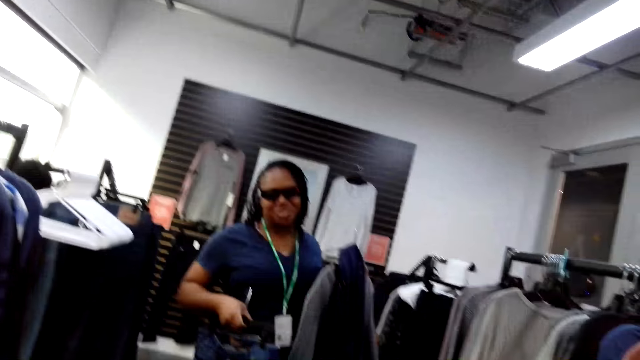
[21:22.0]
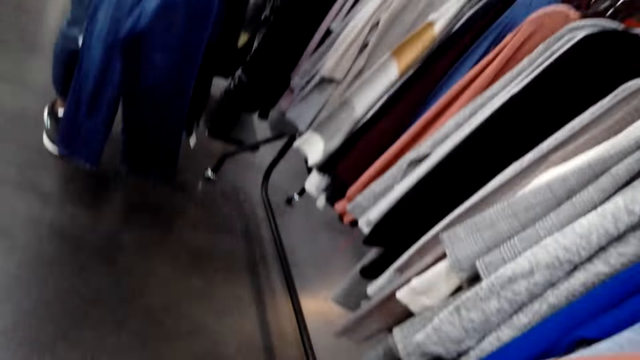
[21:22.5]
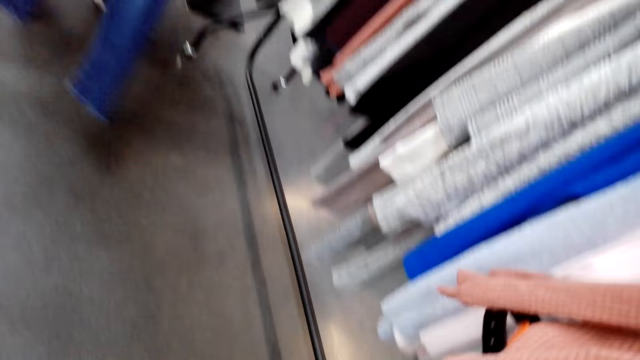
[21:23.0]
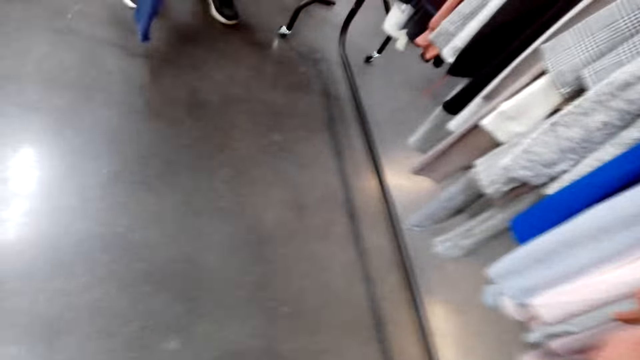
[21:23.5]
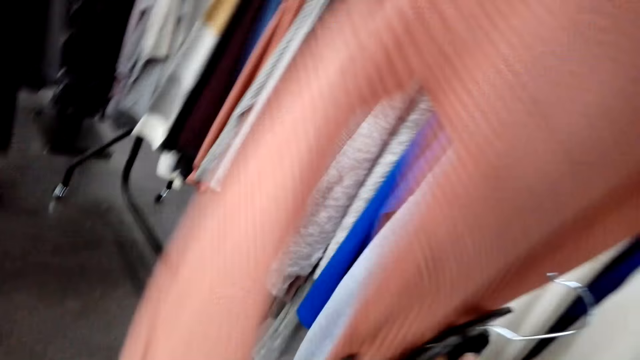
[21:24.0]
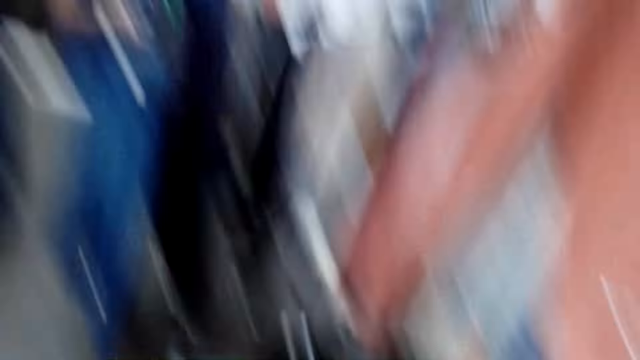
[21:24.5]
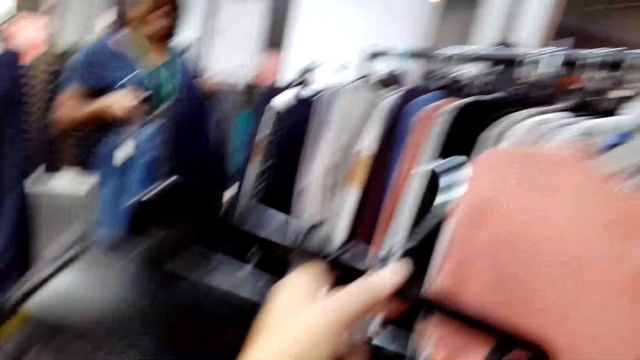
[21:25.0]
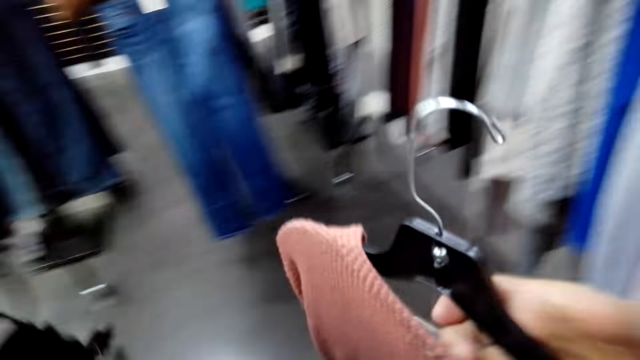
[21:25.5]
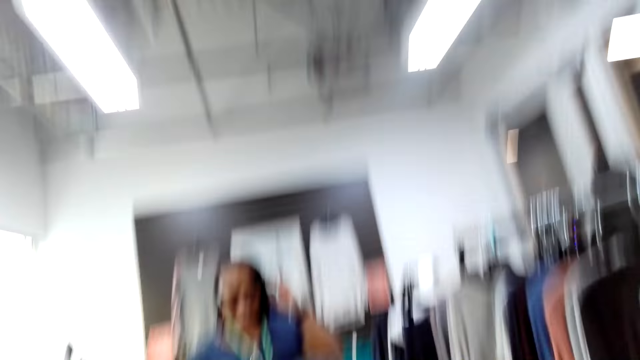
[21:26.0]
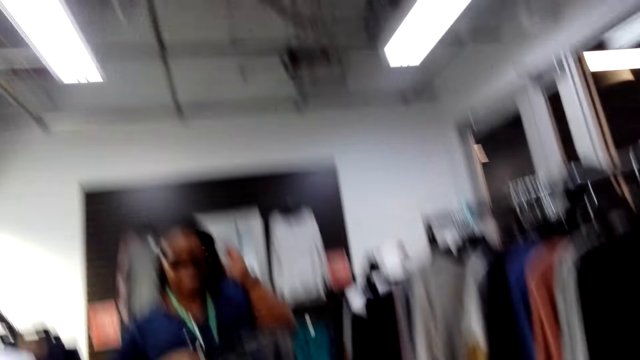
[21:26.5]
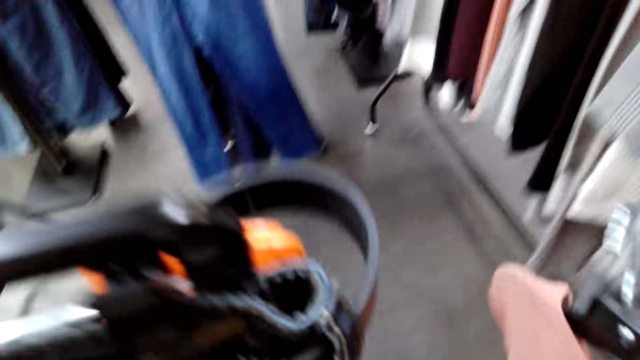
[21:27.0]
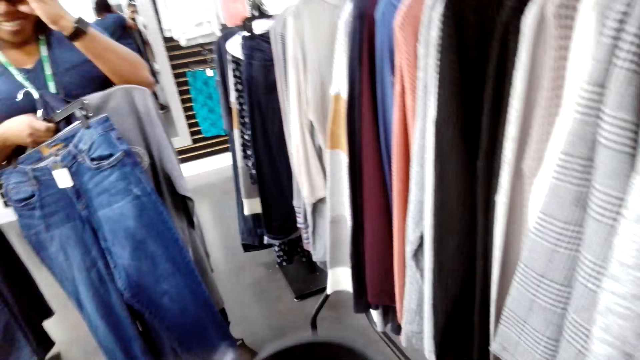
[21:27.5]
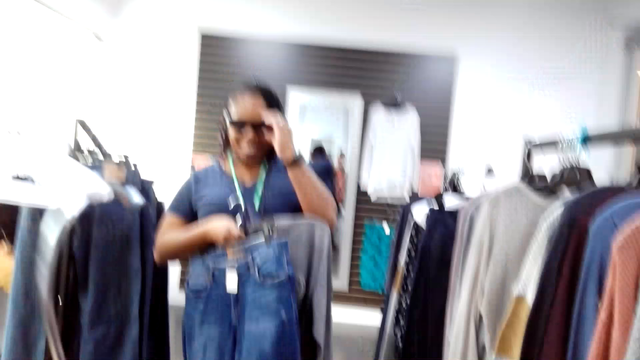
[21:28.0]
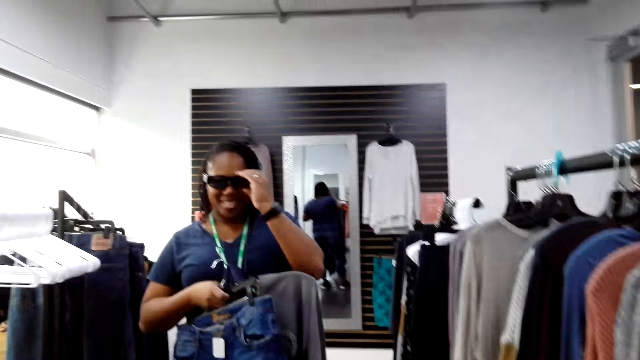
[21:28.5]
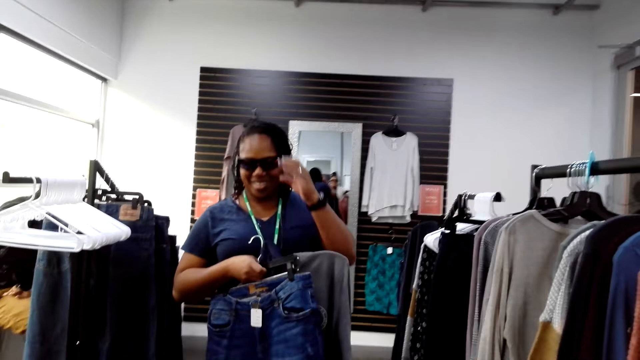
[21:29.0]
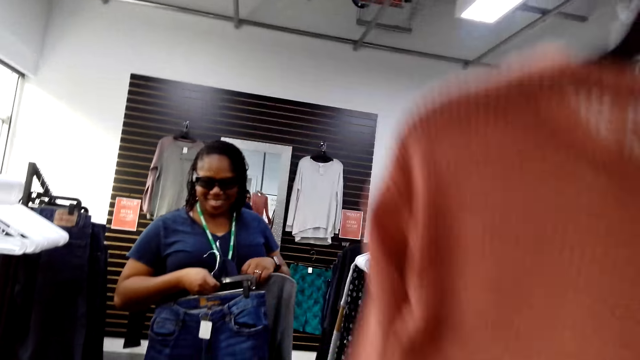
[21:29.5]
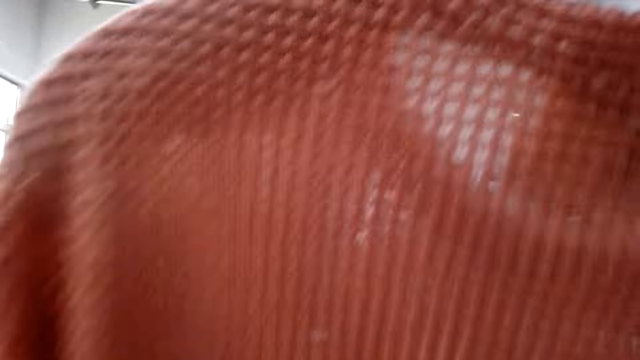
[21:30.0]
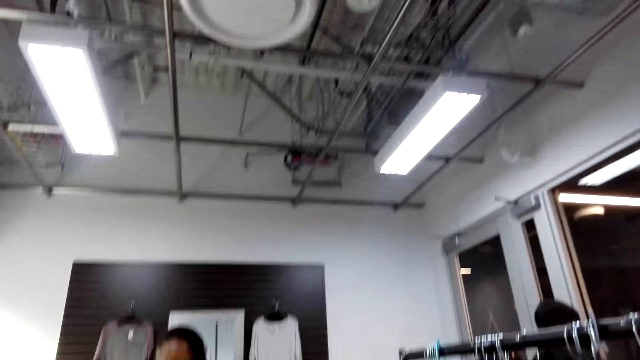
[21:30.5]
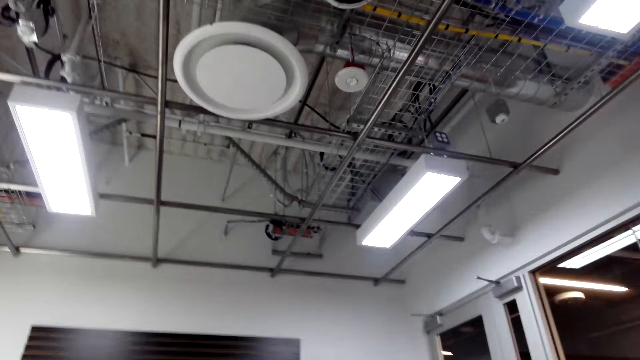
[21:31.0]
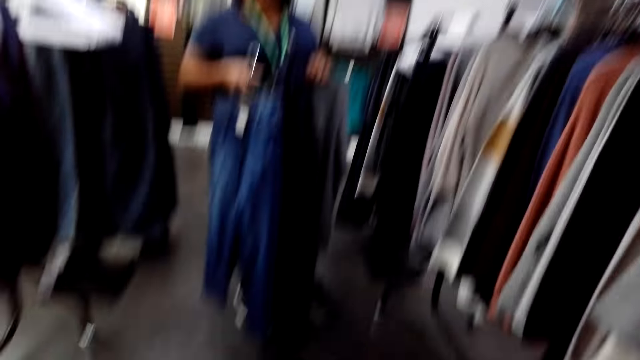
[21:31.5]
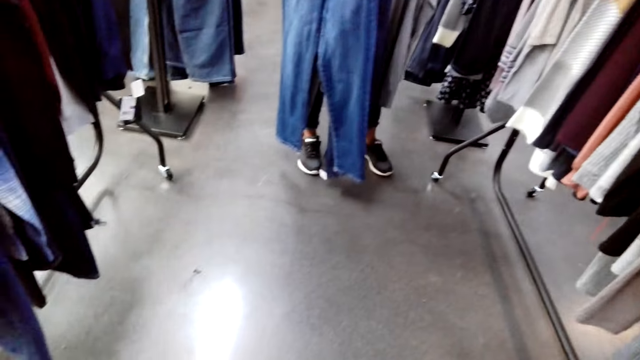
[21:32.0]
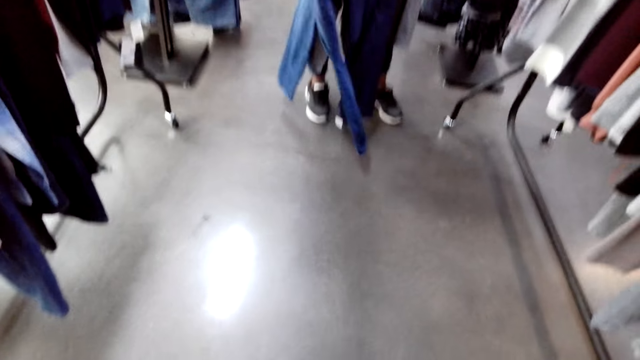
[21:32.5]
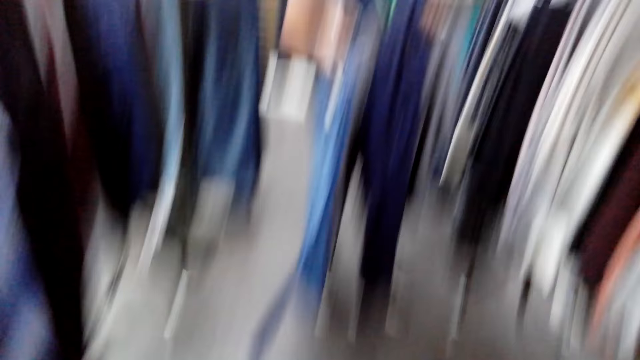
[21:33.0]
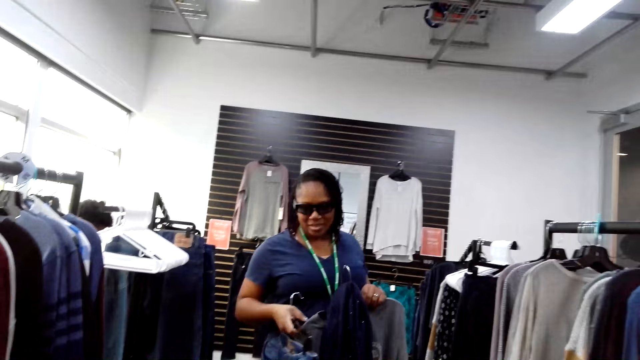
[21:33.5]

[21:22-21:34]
The camera wearer holds clothes with hands. They look at the clothes in hand. A woman holds her camera with a hand. The camera wearer moves around the shop. They look at the floor. The woman holds up jeans.

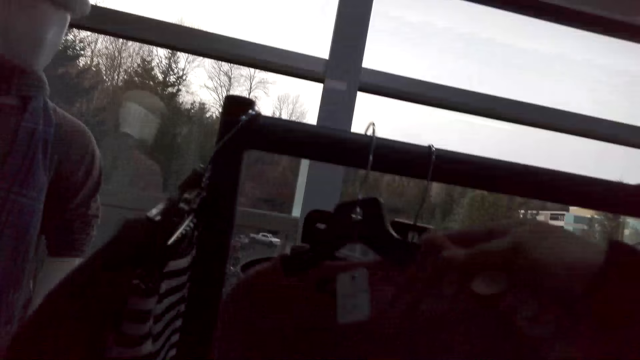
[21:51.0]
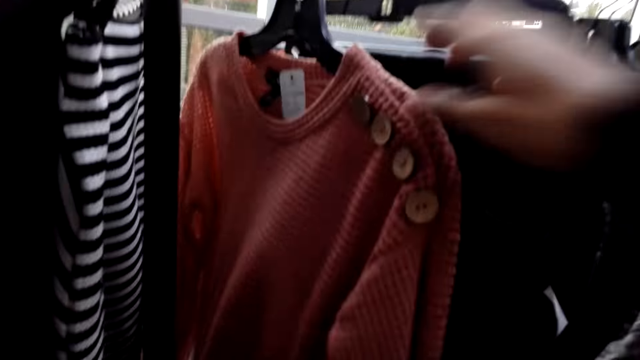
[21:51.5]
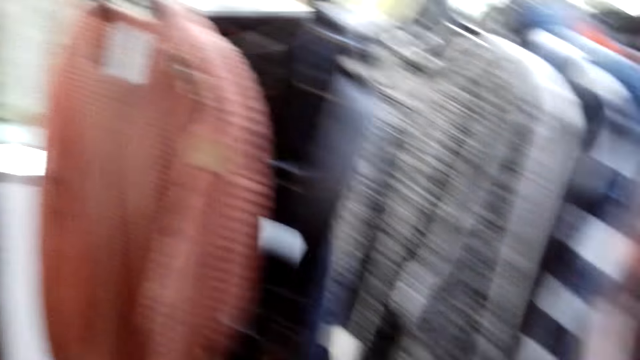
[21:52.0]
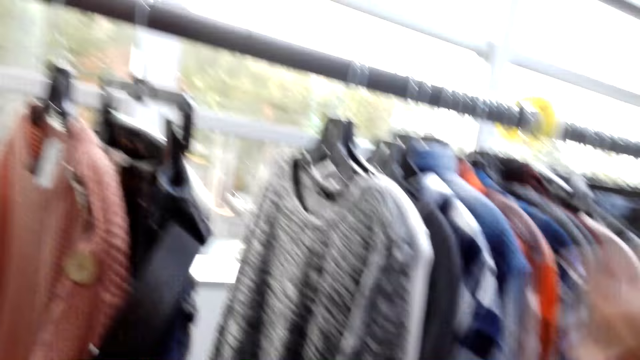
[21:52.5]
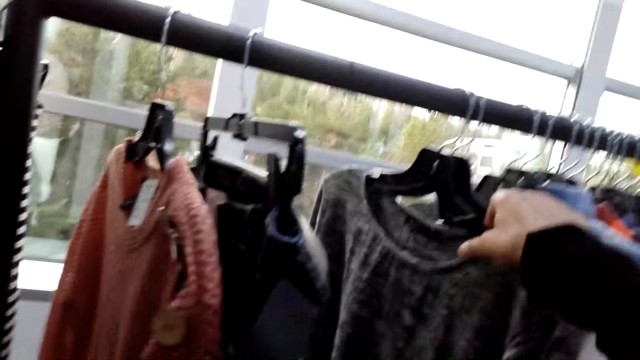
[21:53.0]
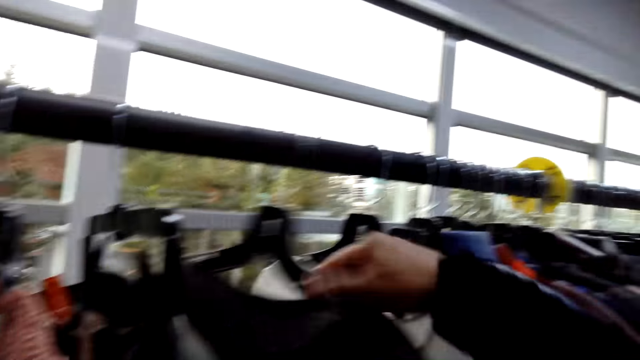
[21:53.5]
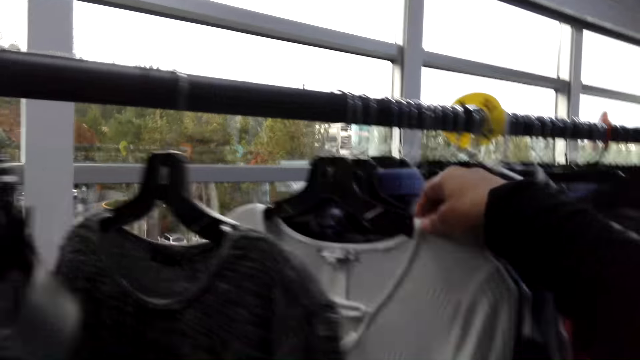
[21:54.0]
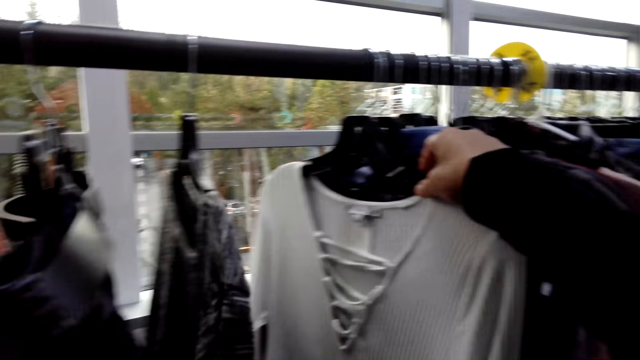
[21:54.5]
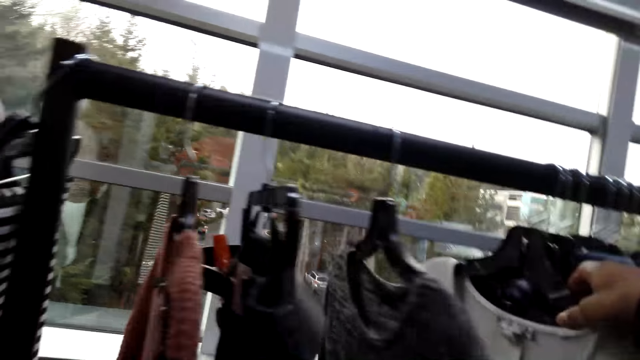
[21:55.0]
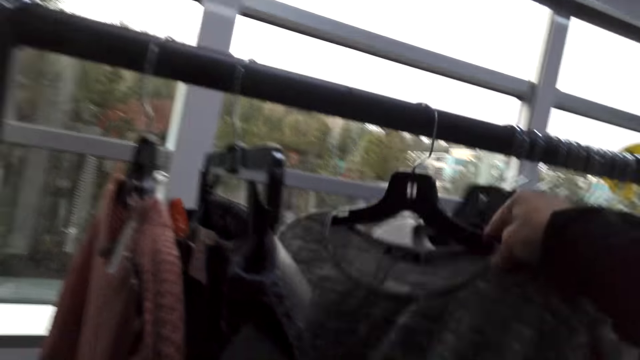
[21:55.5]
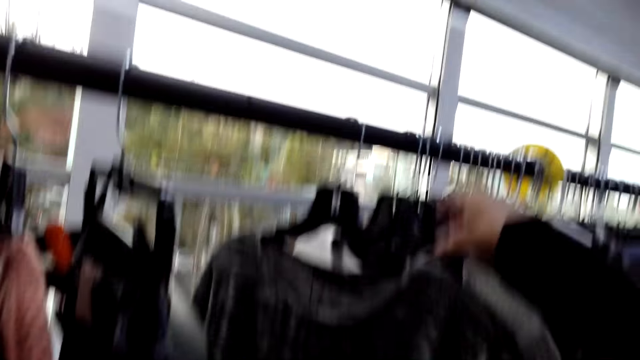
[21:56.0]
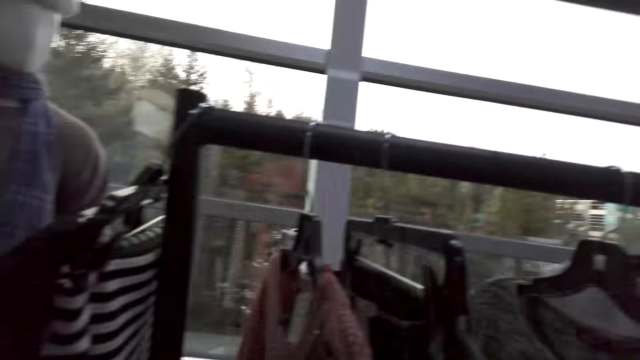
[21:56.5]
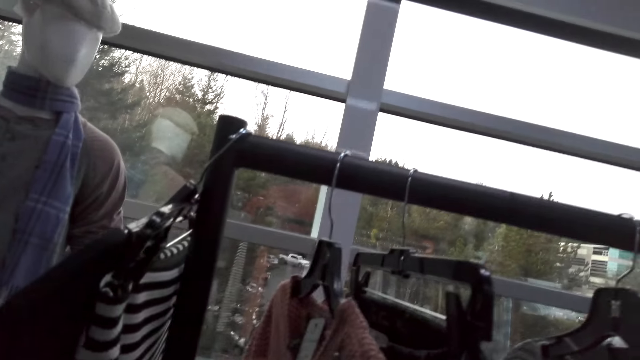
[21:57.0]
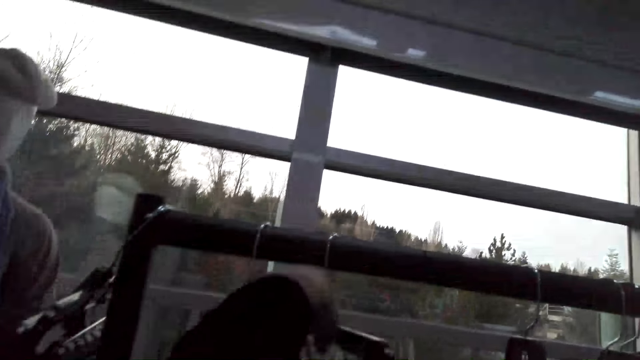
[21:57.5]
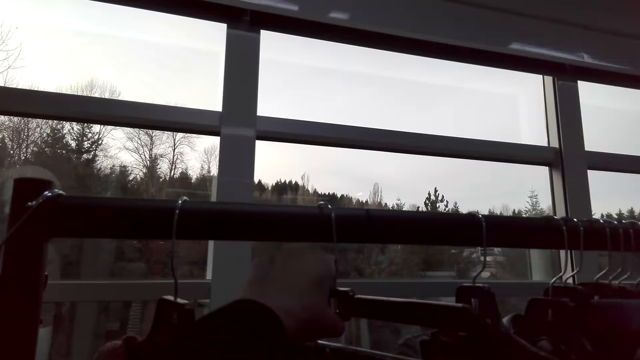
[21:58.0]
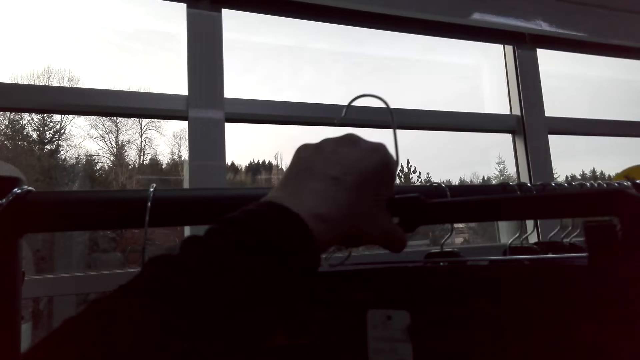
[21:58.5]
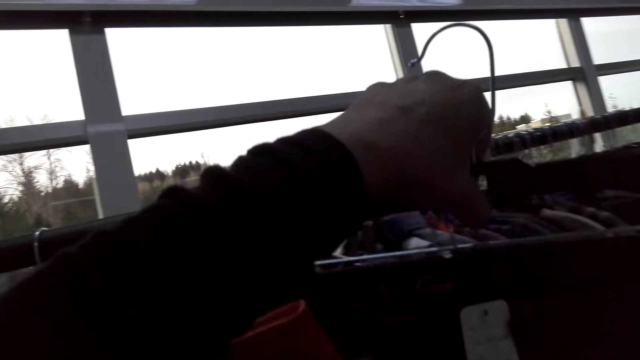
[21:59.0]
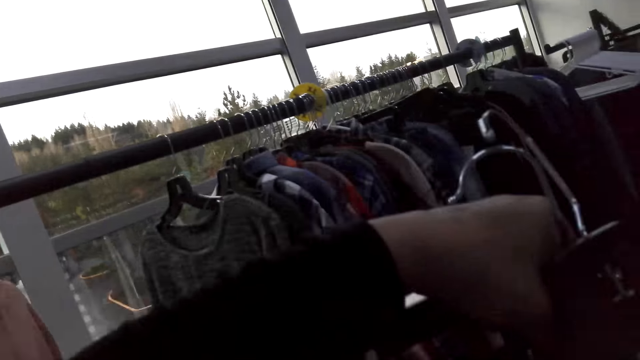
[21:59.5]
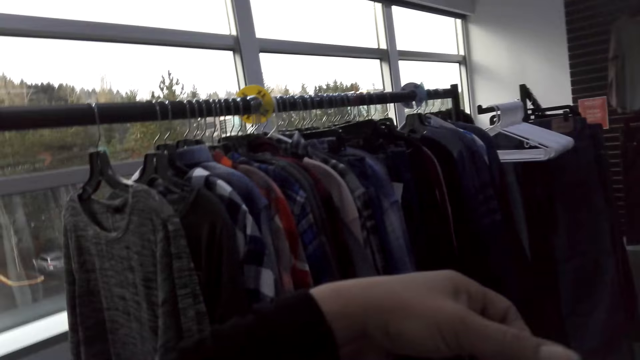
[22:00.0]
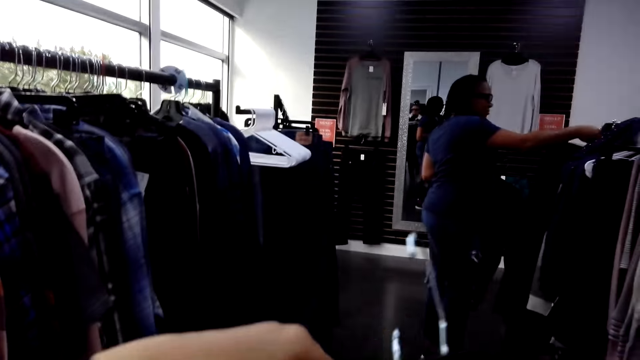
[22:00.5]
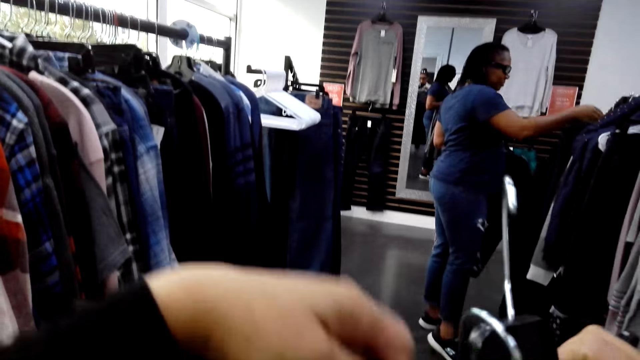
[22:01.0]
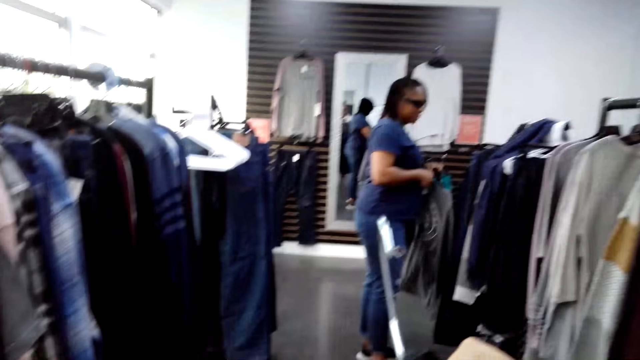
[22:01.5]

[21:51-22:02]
The camera wearer hangs a cloth on a hanger stand. They sort clothes on the hanger stand. They pick a cloth on the hanger stand.
